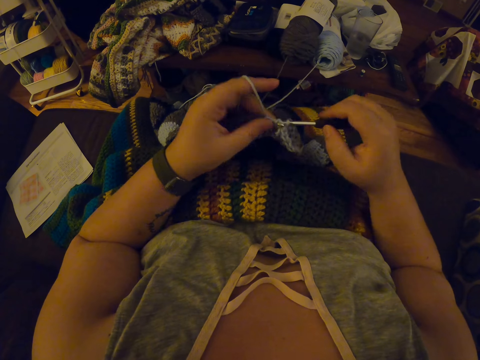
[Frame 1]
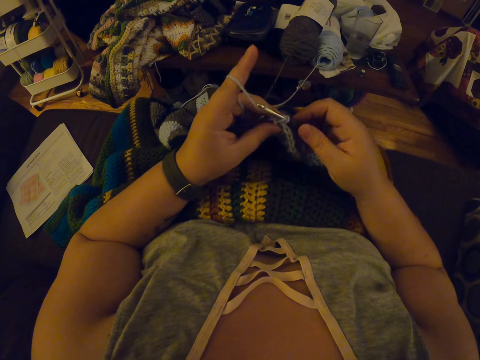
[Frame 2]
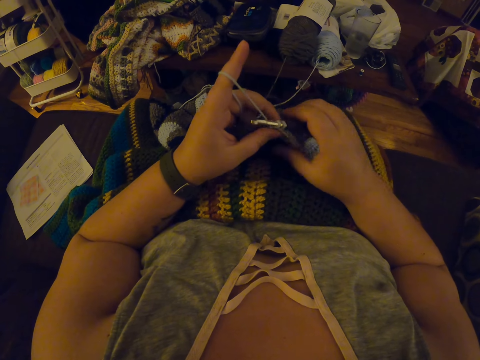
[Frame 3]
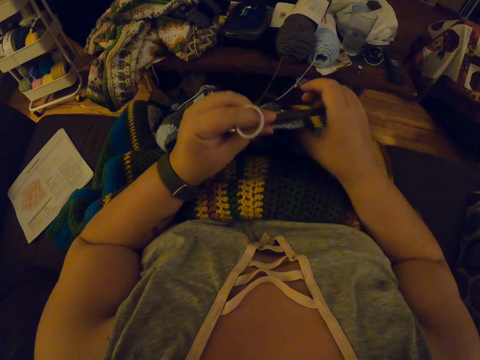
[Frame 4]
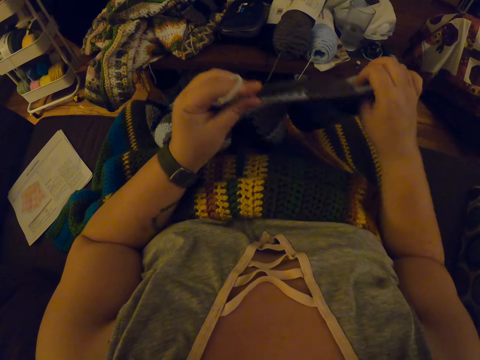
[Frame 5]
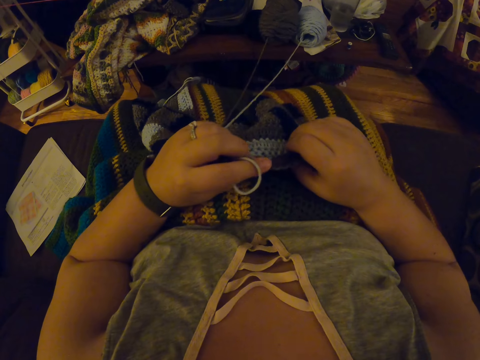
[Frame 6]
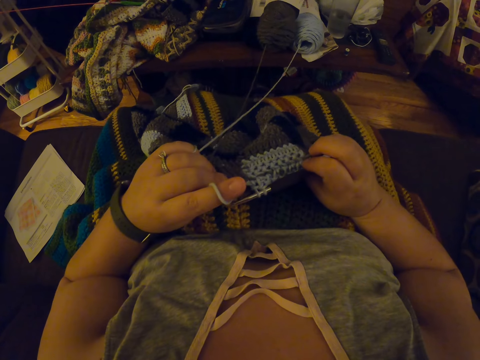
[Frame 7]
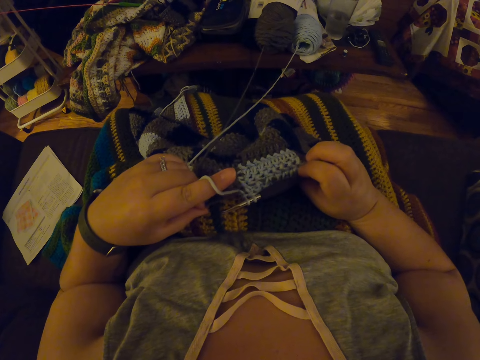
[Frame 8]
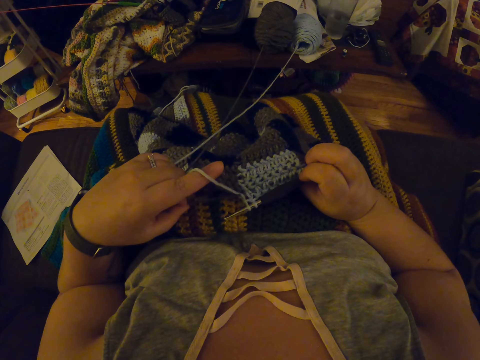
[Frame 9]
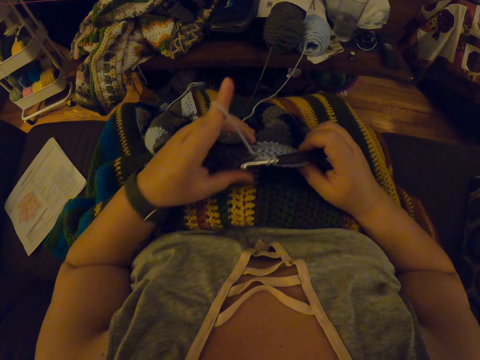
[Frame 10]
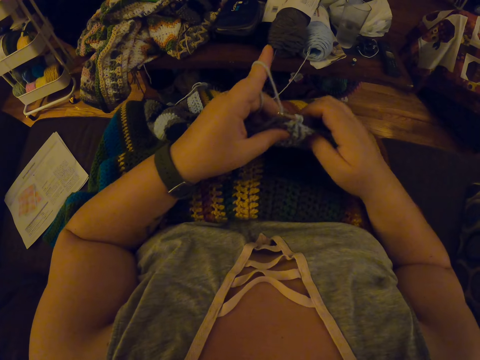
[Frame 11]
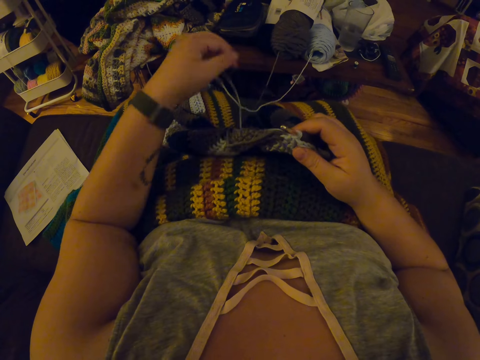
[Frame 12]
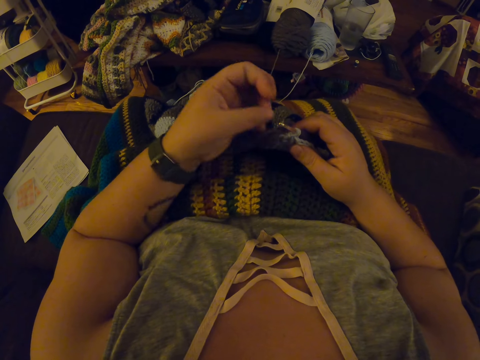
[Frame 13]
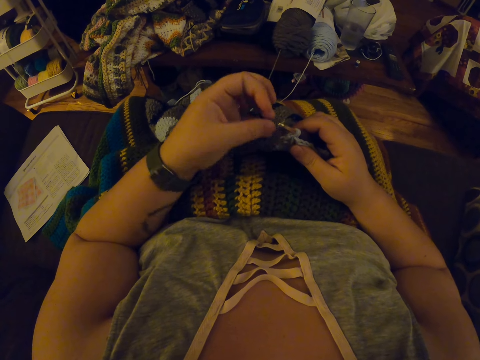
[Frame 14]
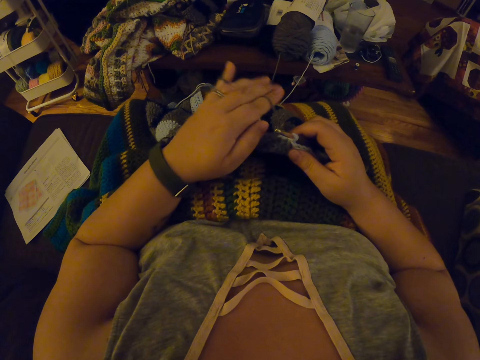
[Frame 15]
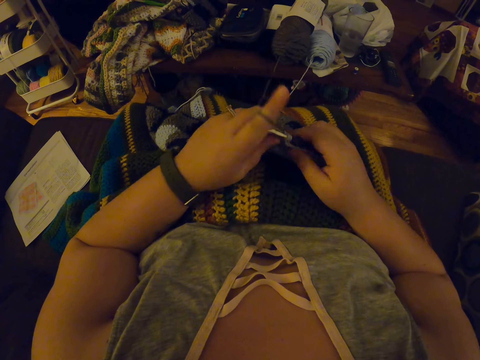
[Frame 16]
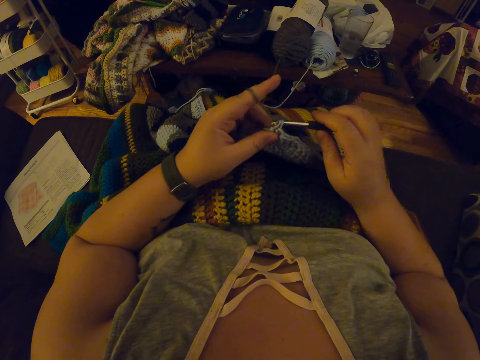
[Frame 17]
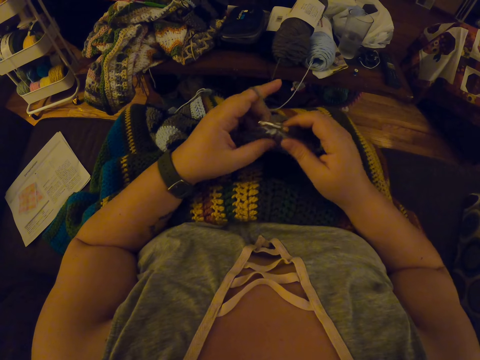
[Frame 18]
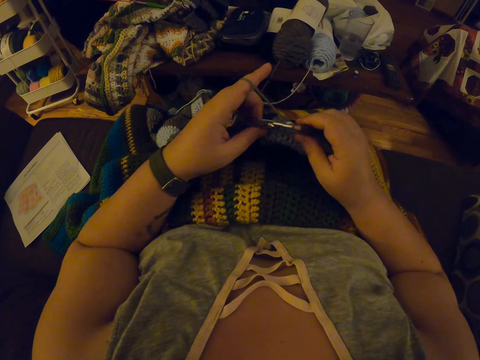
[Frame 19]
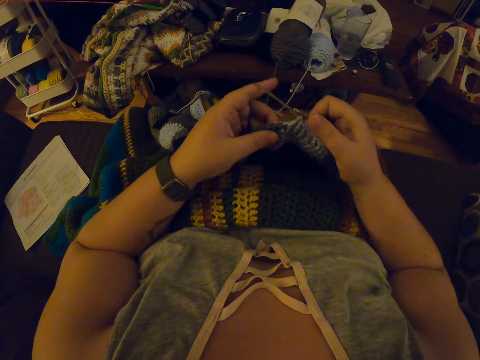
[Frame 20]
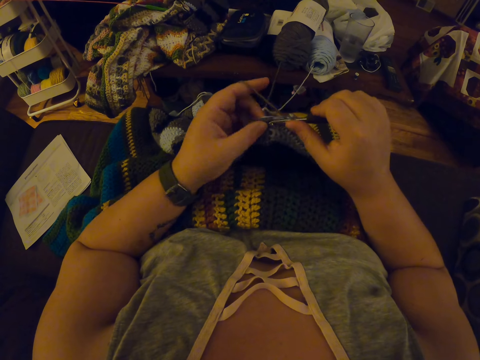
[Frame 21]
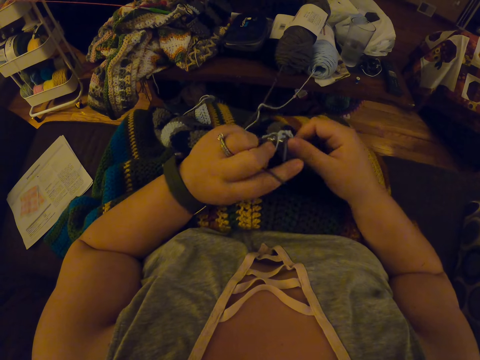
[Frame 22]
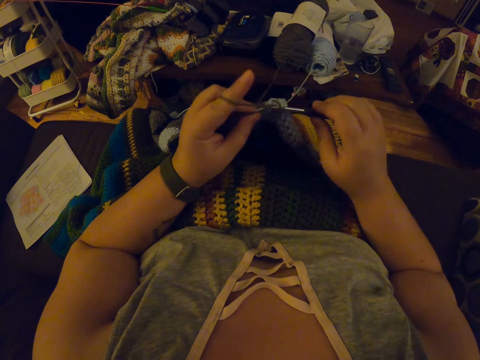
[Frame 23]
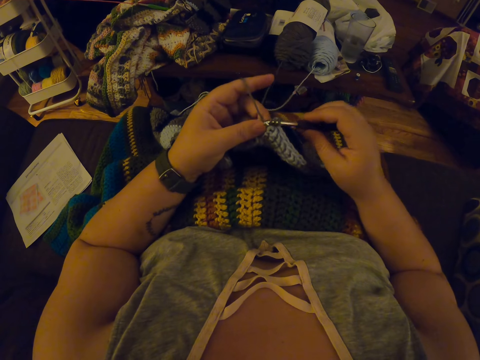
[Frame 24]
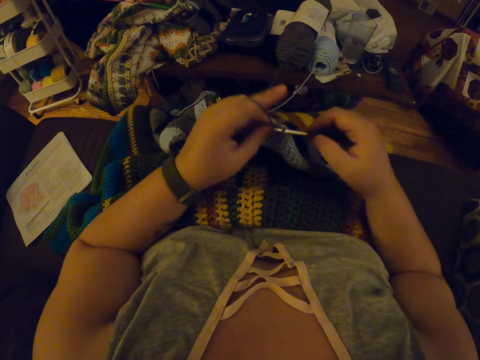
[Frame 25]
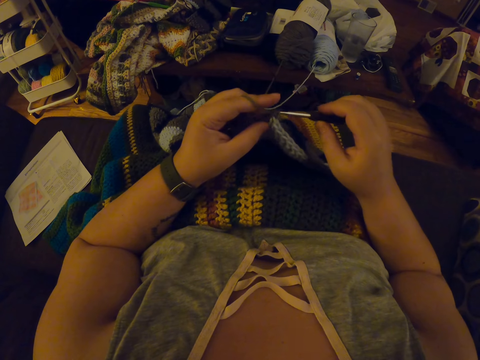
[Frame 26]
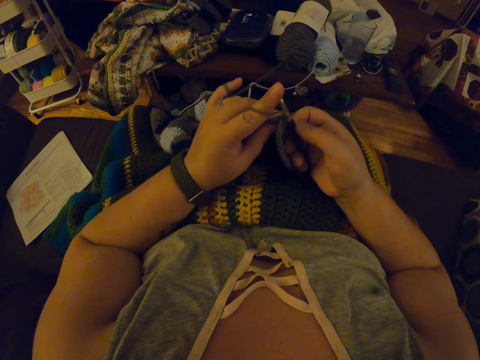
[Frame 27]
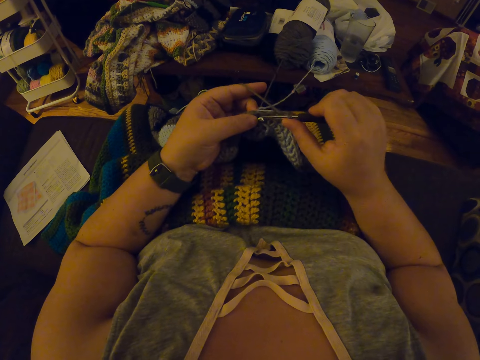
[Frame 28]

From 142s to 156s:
The camera wearer pulls the yarn inside the fabric with her left hand again. She checks the fabric again. She adjusts the garment. She drops the yarn in her left hand on her lap. She twists the yarn around her left hand again. She adjusts the thread. She continues crocheting with the yarn.

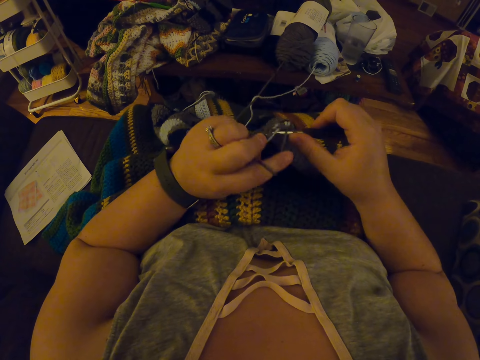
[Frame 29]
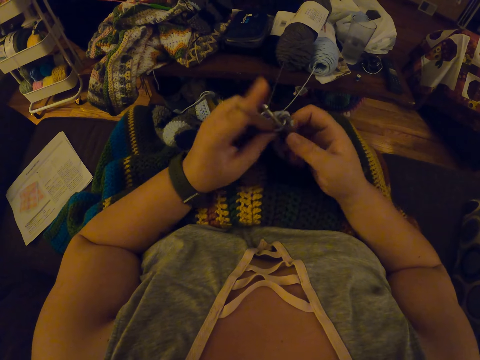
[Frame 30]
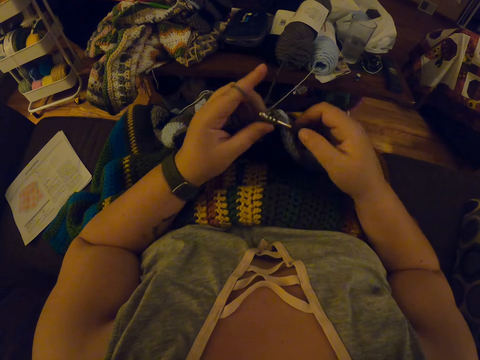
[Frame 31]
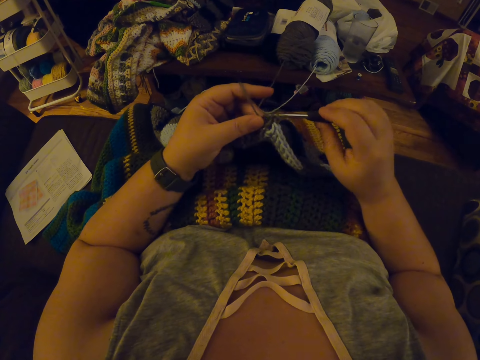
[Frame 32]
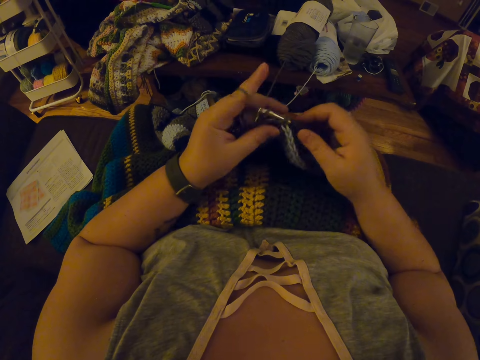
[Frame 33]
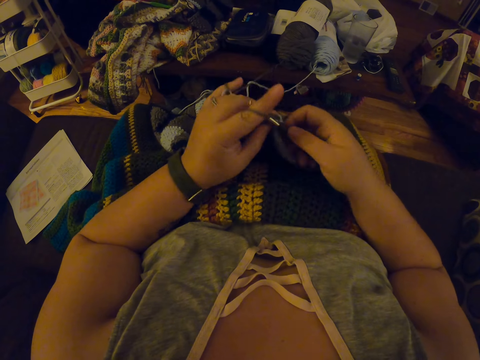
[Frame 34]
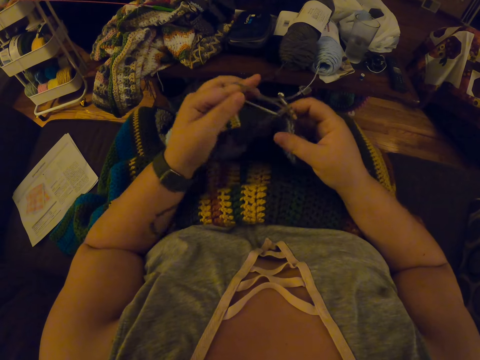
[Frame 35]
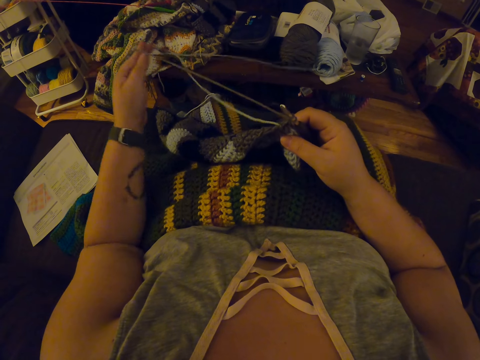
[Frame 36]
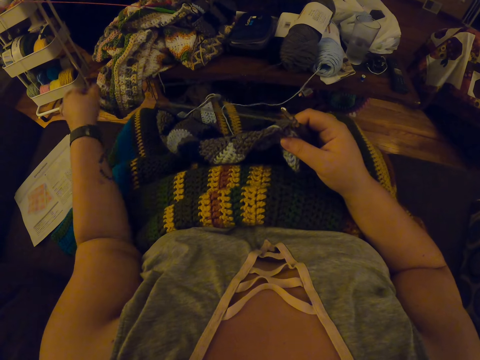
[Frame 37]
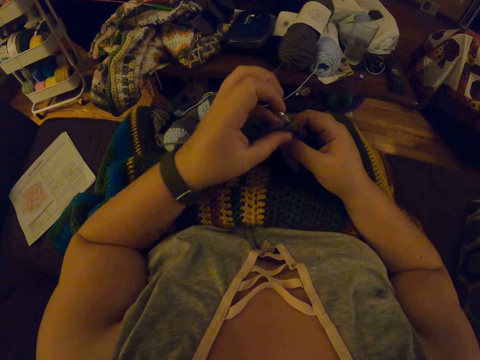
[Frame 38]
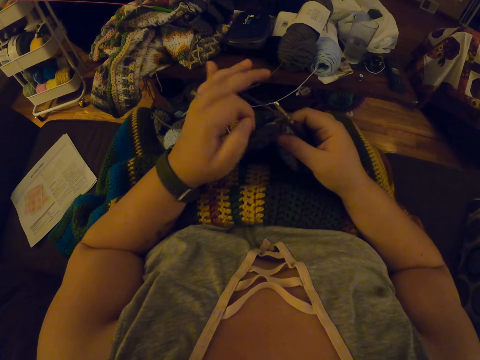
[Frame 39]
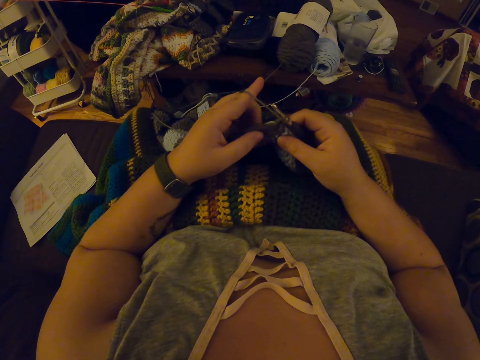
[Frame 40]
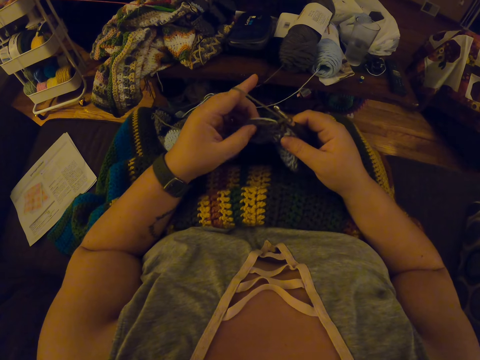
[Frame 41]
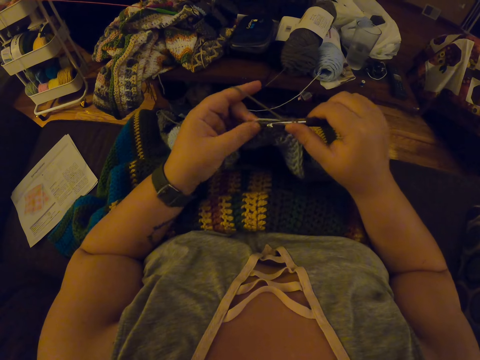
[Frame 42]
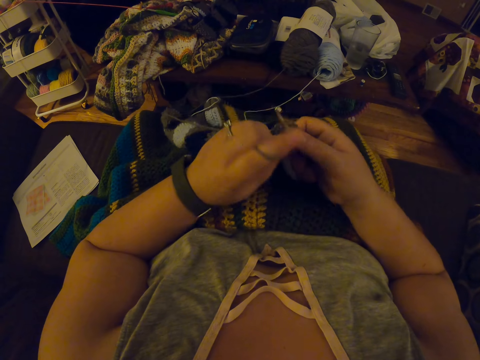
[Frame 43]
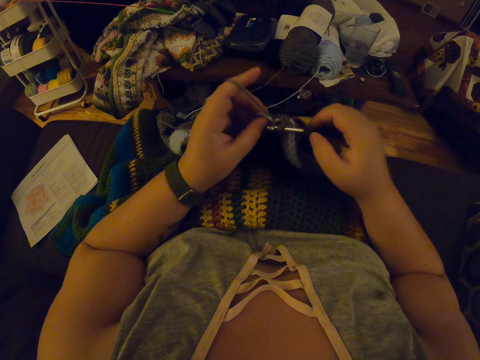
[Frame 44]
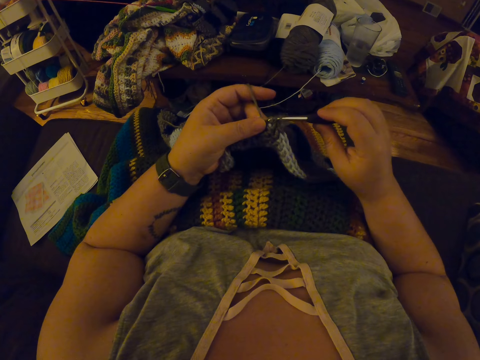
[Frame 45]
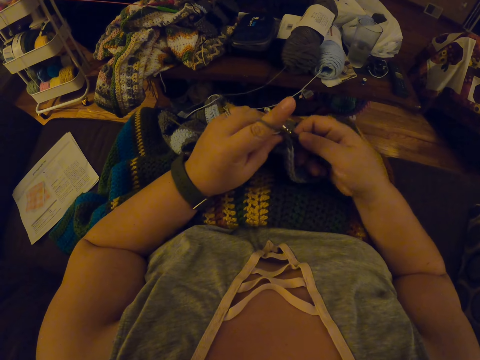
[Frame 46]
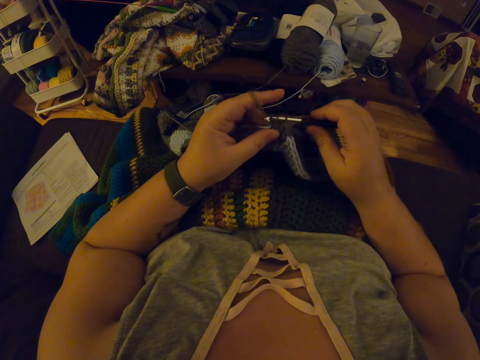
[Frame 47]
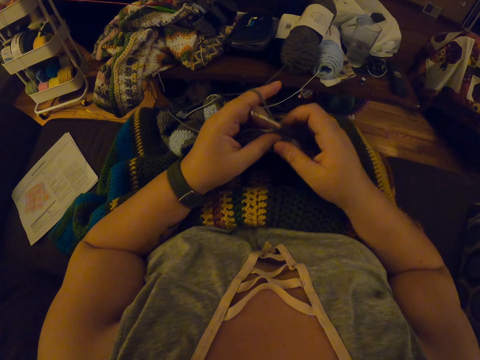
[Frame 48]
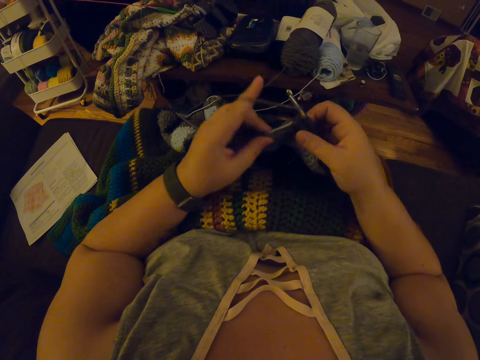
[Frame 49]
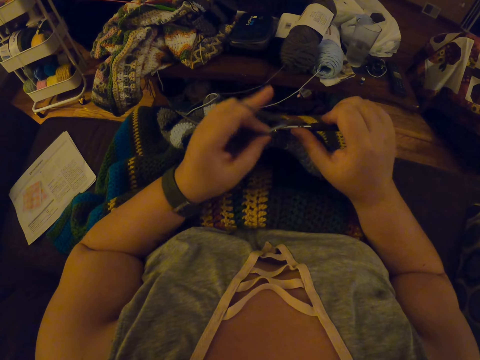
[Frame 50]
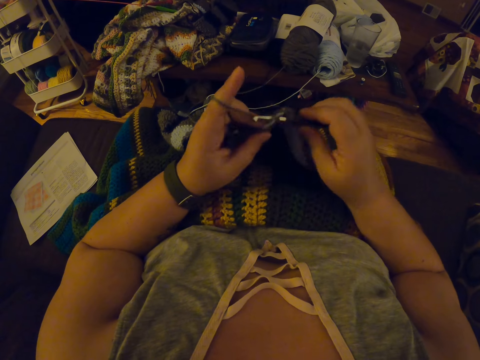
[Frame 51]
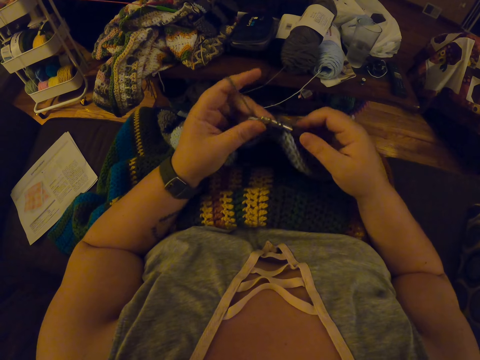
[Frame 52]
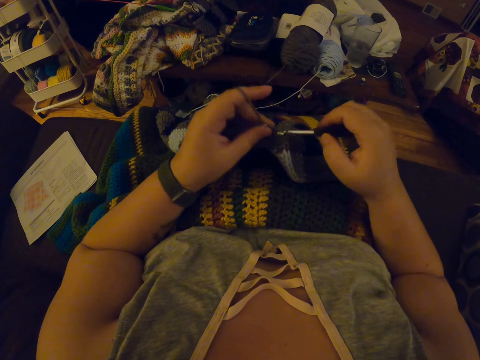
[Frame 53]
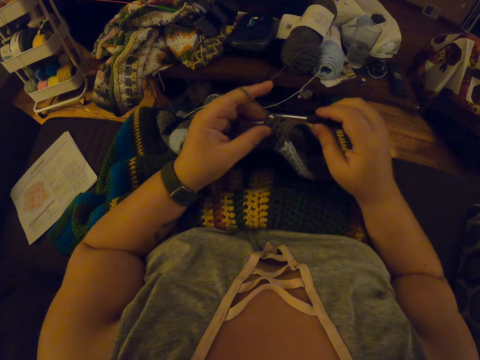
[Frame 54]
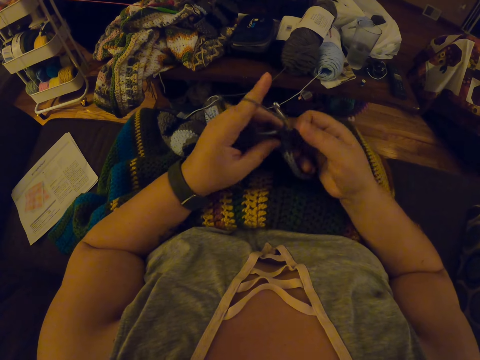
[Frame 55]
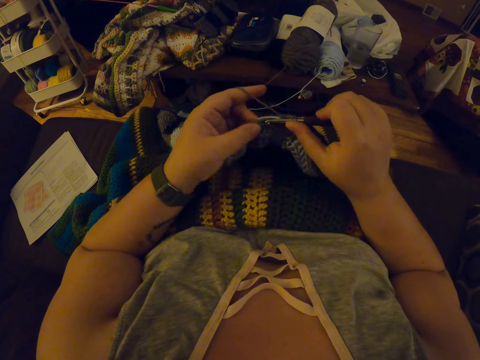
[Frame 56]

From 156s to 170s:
The camera wearer straightens the yarn with her left hand. She twists the yarn around her left hand again. She continues crocheting with the yarn.
